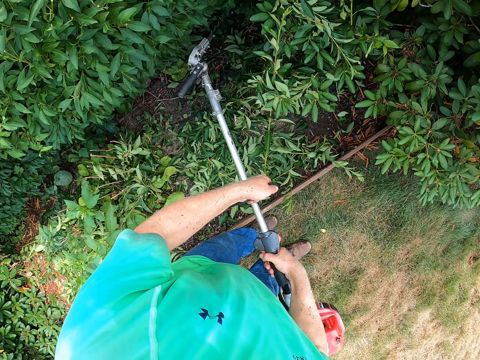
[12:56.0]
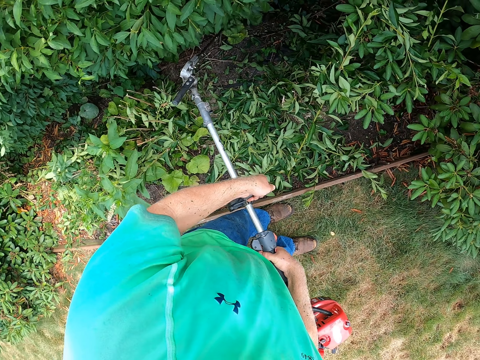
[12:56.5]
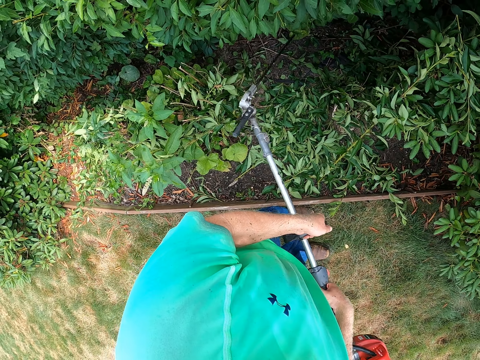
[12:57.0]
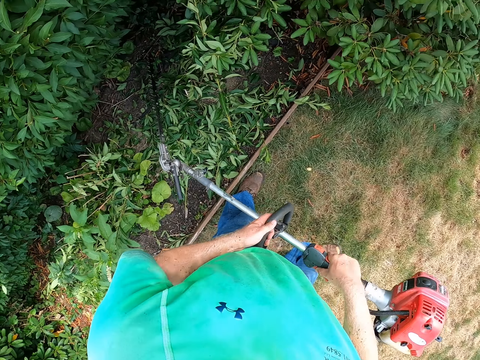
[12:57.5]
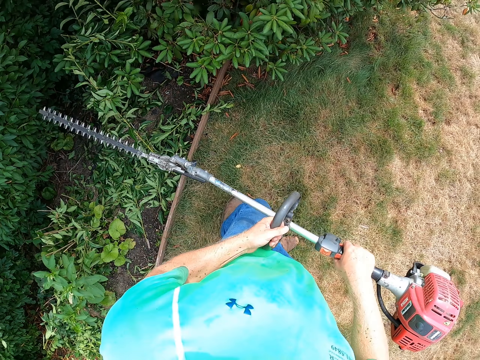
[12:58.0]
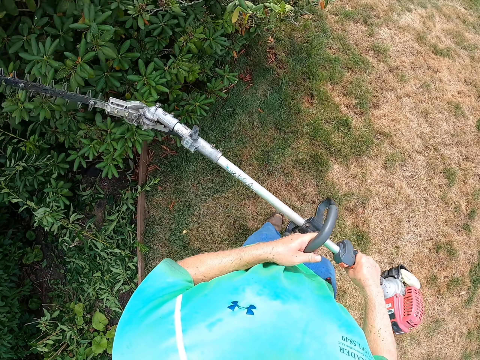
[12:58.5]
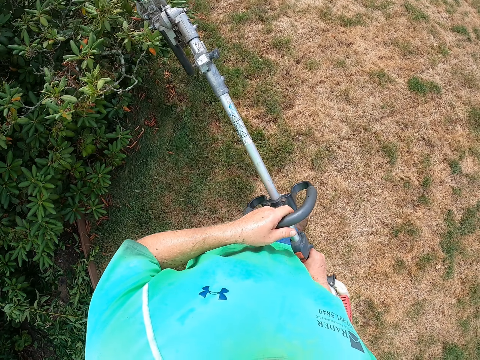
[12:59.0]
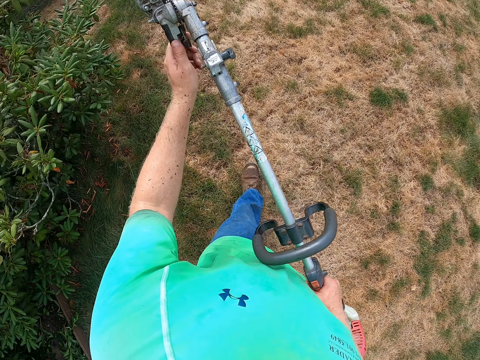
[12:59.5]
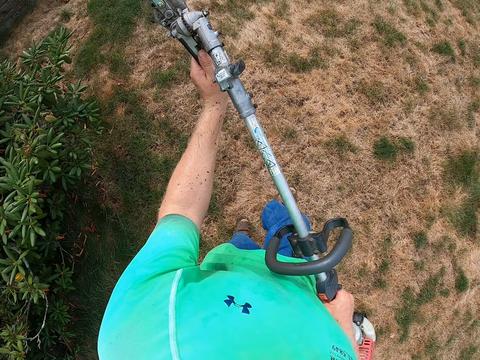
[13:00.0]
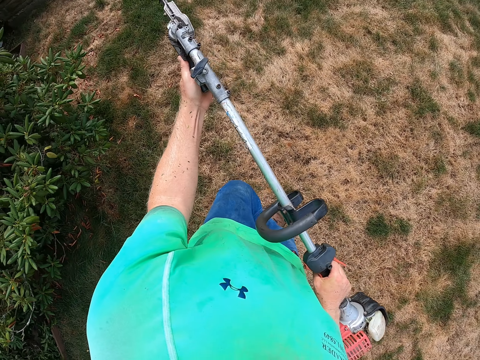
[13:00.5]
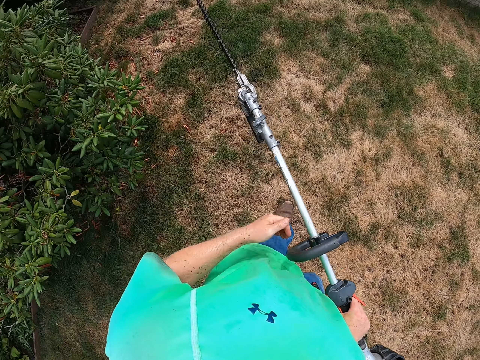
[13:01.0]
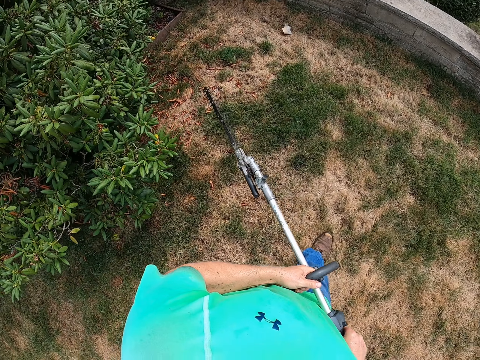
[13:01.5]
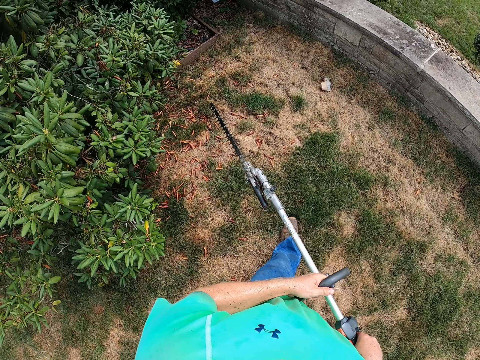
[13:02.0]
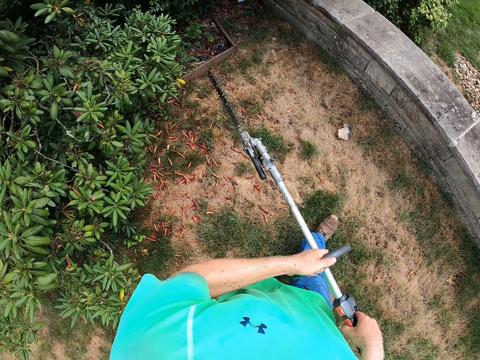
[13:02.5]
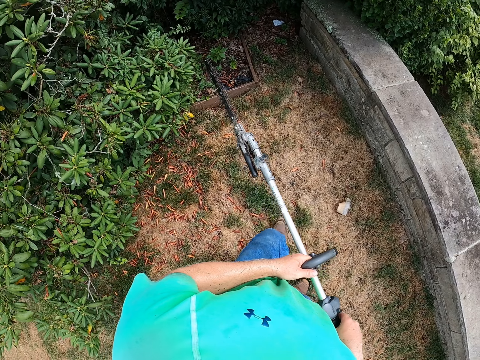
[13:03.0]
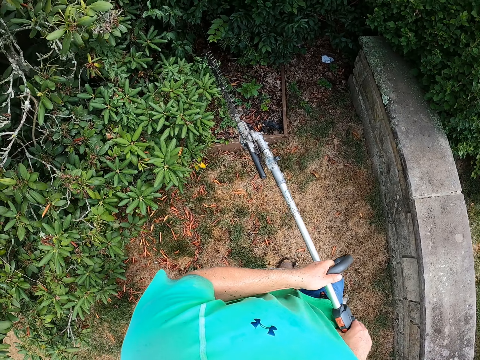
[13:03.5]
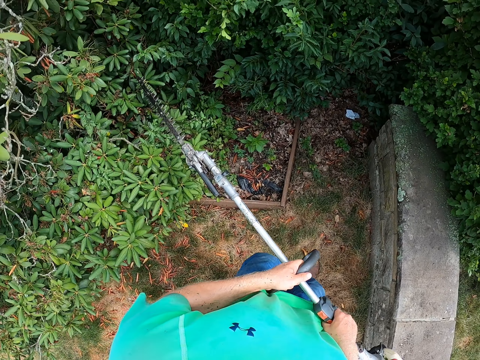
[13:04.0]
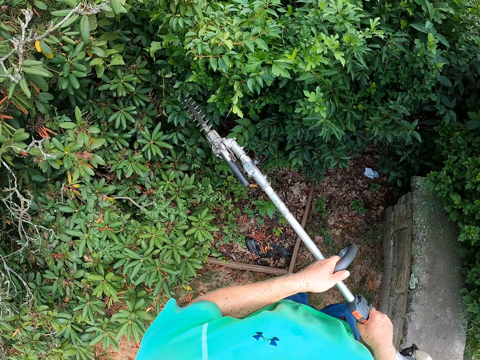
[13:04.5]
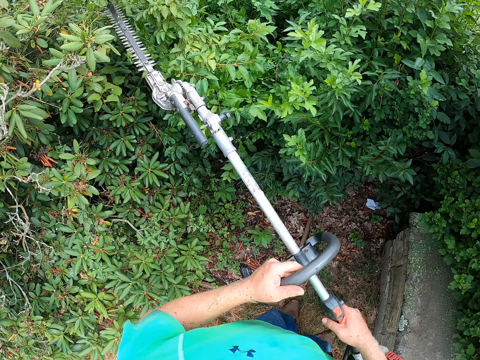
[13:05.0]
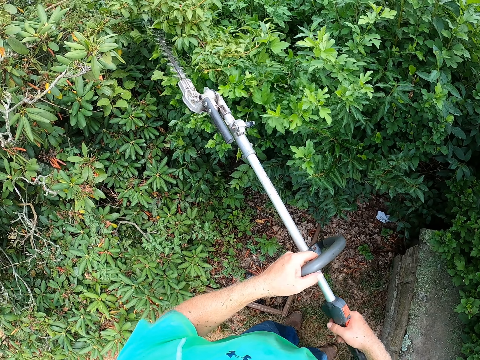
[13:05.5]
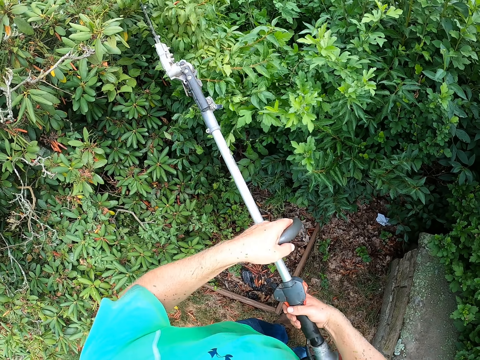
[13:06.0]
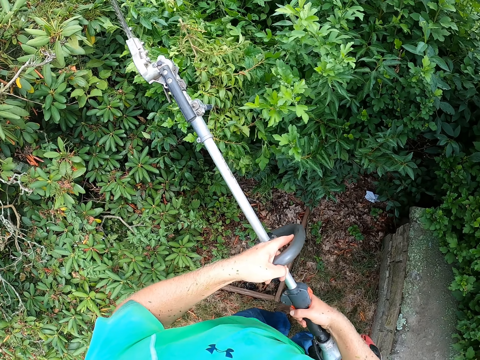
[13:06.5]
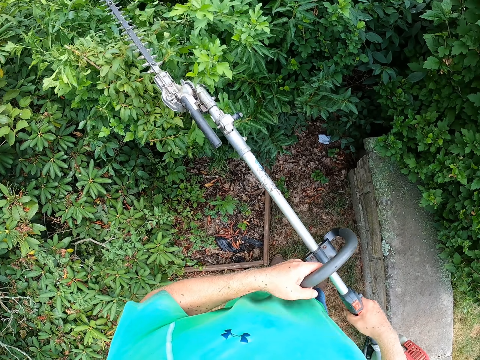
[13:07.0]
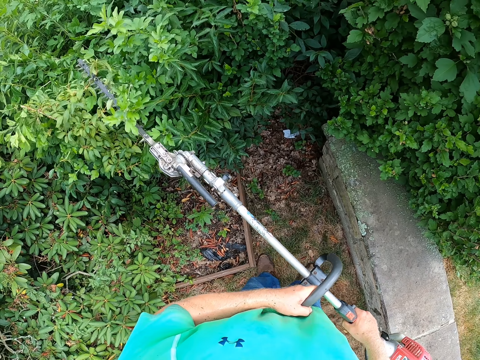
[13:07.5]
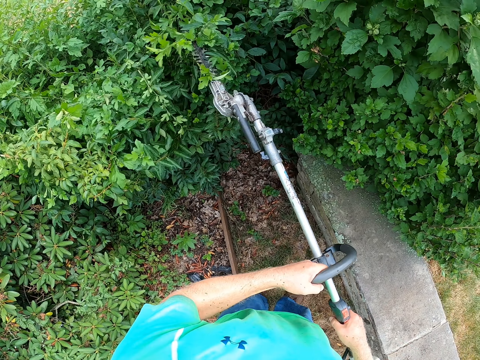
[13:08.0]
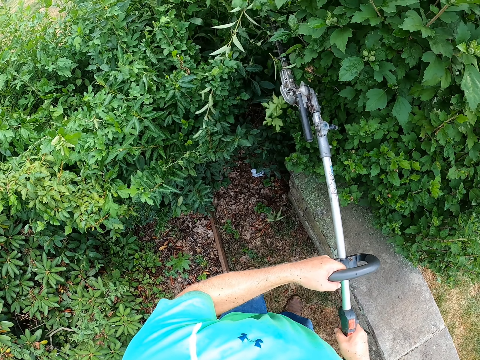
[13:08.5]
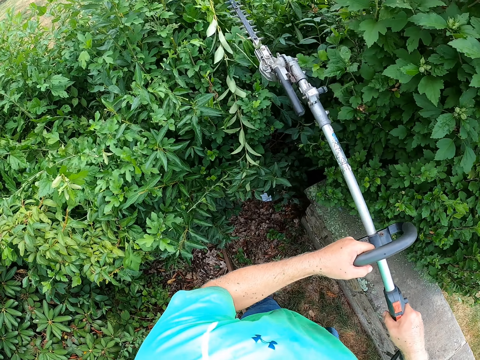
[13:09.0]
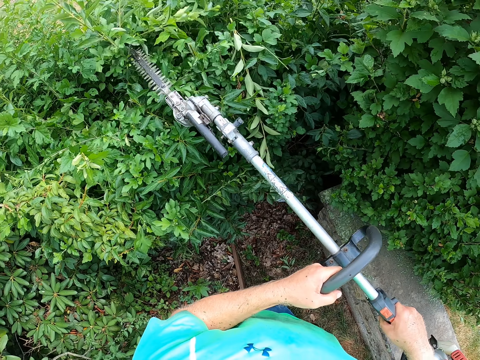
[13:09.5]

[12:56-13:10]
The camera wearer walks. He holds the grass cutter with his right hand. He adjusts the hedge trimmer. He holds the grass cutter with both hands. He holds the grass cutter with his right hand. He holds the grass cutter with both hands. He trims the plants with the grass cutter in both hands.

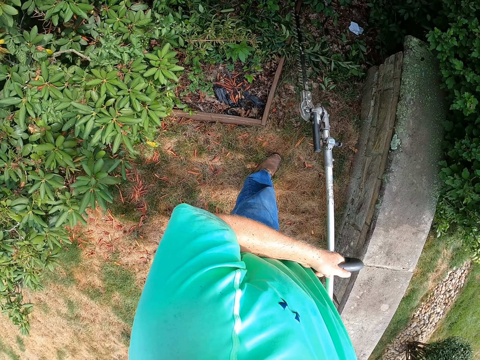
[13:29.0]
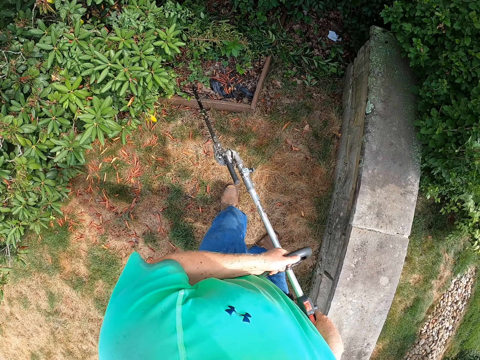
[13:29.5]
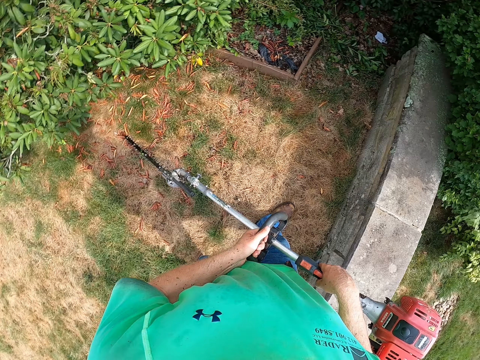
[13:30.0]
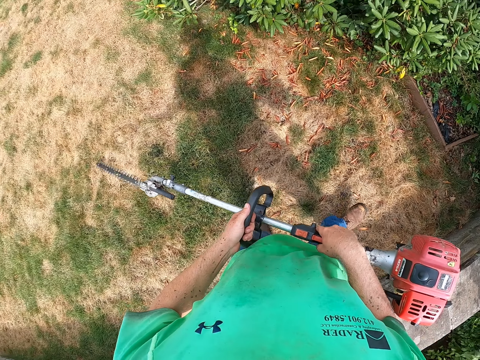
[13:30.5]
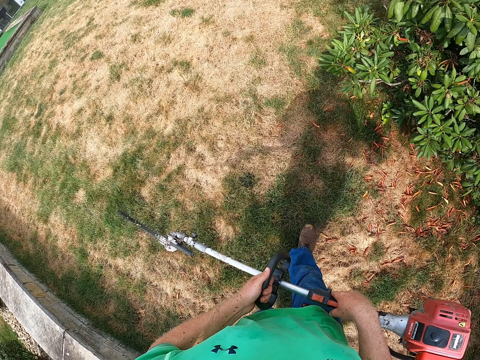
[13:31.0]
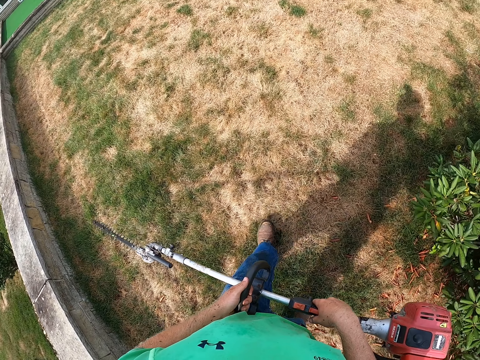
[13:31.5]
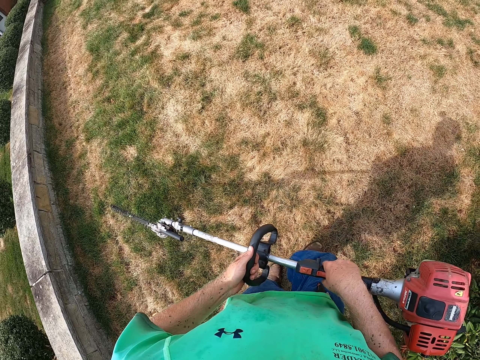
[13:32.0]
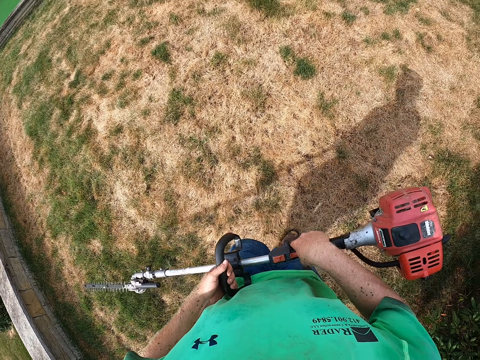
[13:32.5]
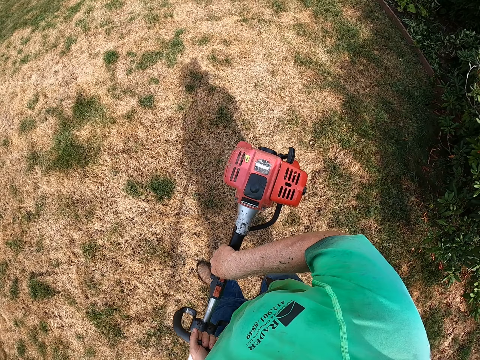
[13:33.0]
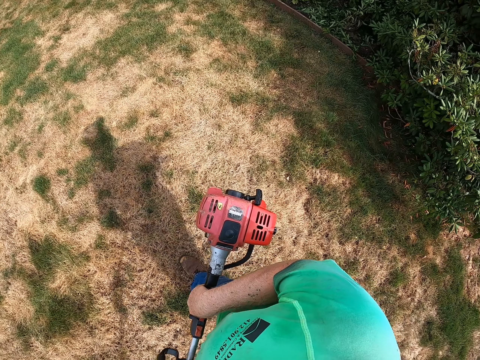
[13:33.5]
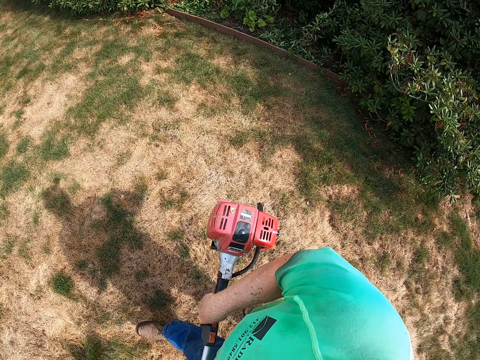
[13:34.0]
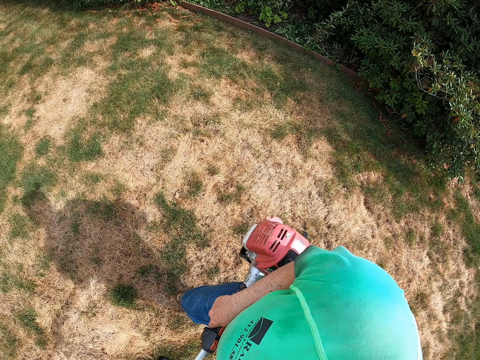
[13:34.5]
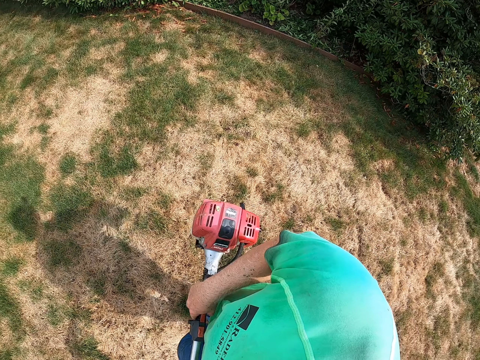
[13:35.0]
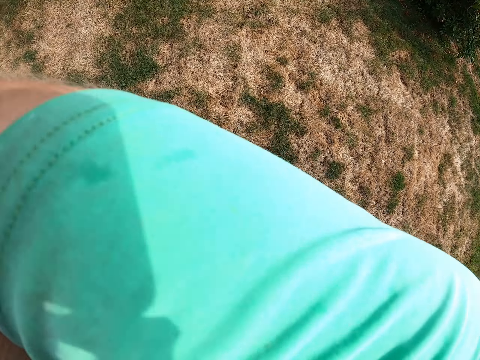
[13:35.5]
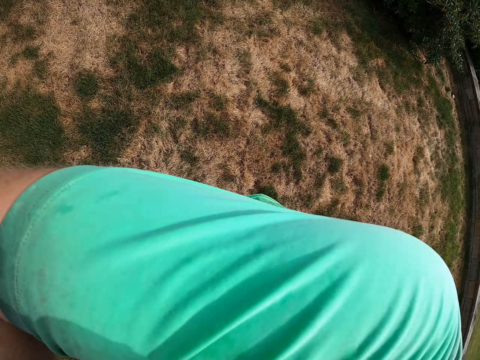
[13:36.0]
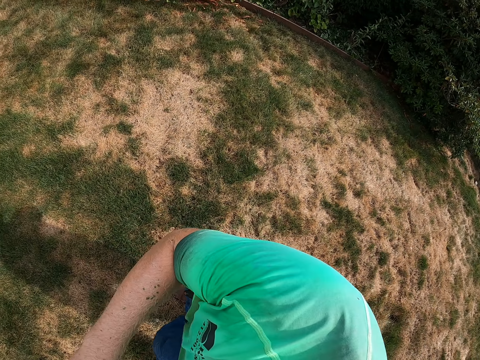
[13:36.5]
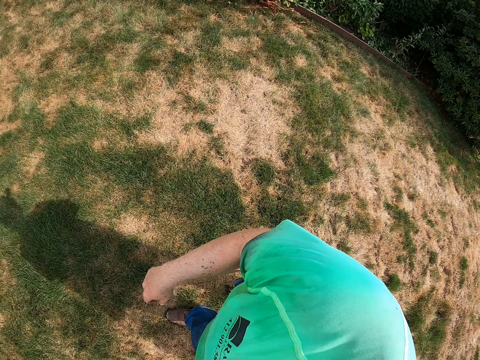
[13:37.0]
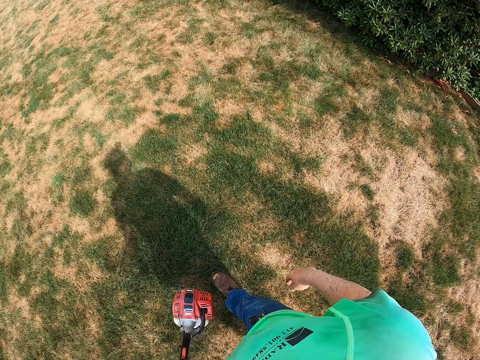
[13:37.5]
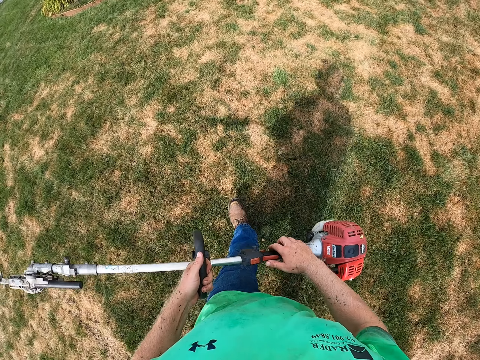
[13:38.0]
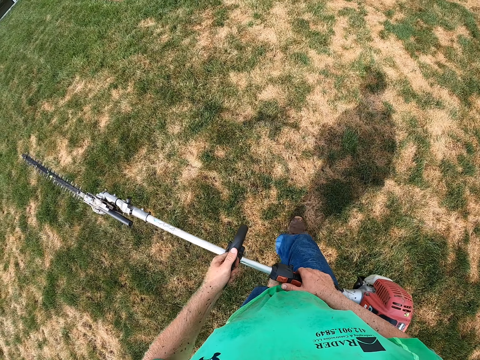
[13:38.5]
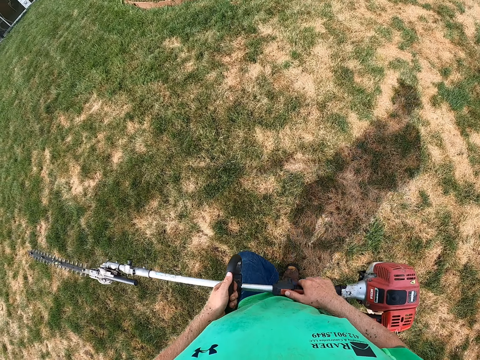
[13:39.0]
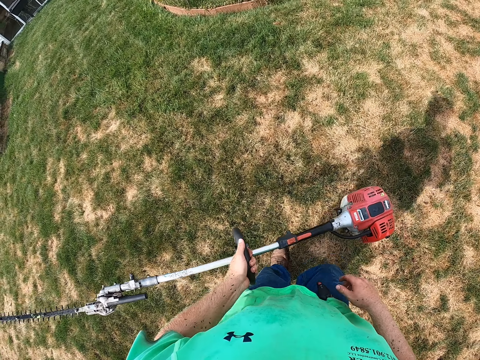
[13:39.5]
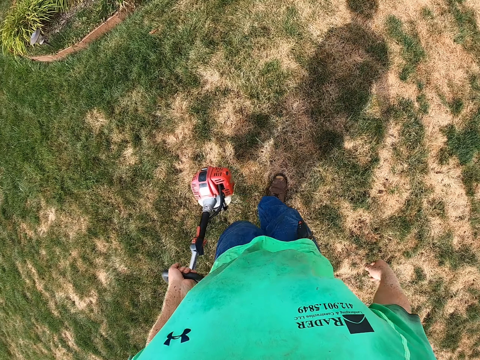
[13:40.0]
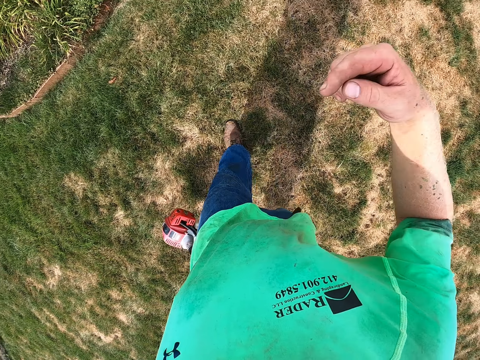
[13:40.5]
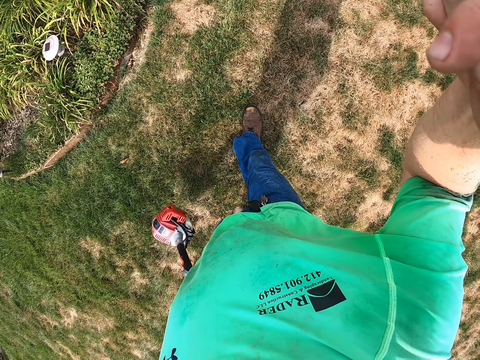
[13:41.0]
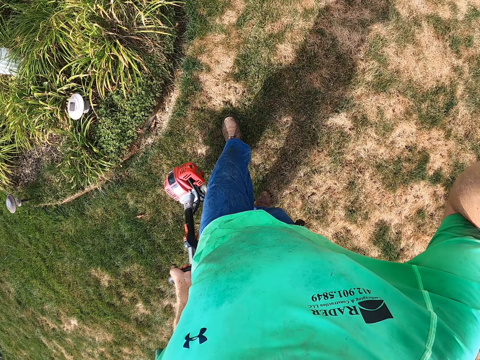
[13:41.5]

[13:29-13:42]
The camera wearer walks. He holds a grass cutter with his right hand. He lifts his right hand. He holds the grass cutter with both hands. He holds the grass cutter with his left hand. He touches a camera on his head with his right hand. He moves his right hand.
